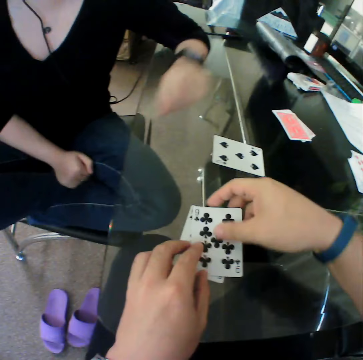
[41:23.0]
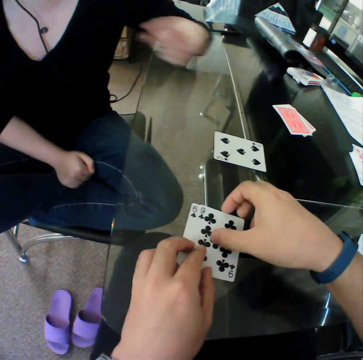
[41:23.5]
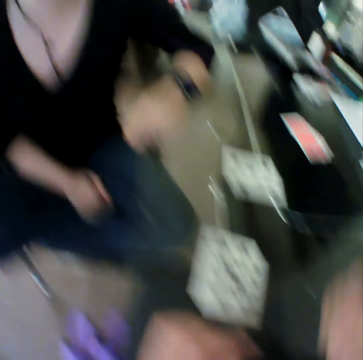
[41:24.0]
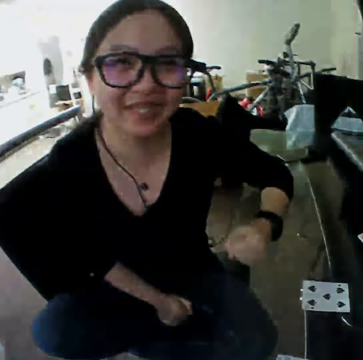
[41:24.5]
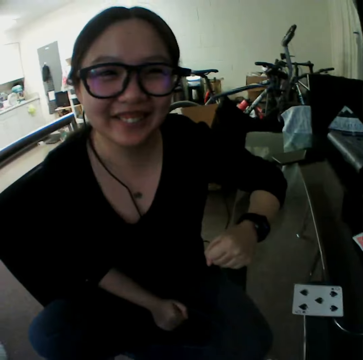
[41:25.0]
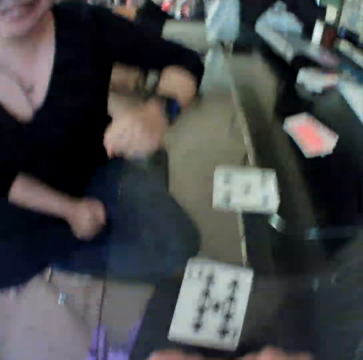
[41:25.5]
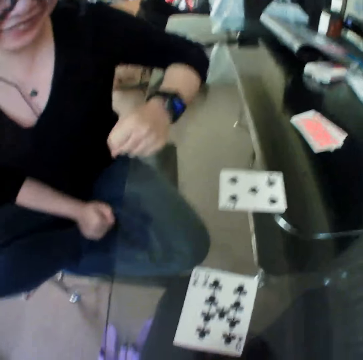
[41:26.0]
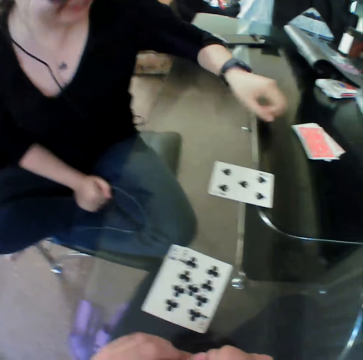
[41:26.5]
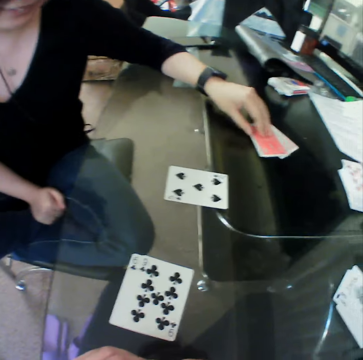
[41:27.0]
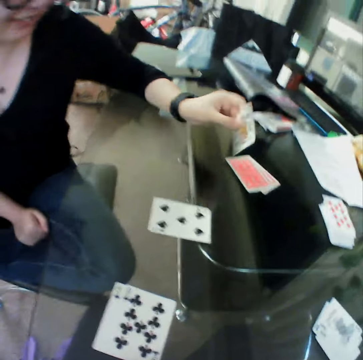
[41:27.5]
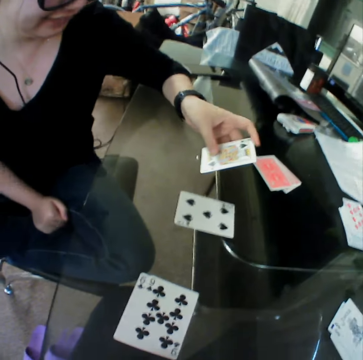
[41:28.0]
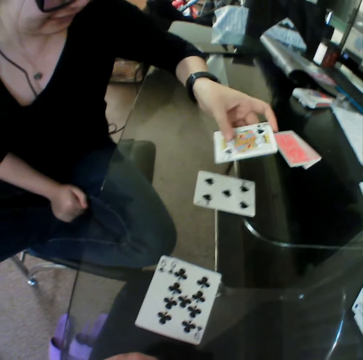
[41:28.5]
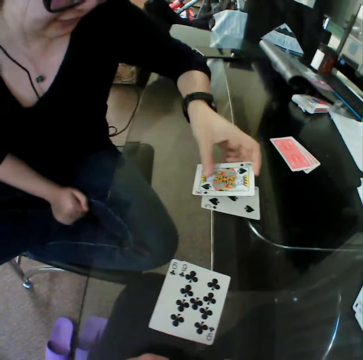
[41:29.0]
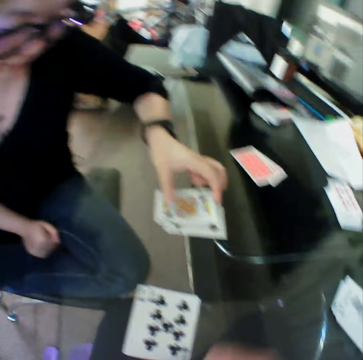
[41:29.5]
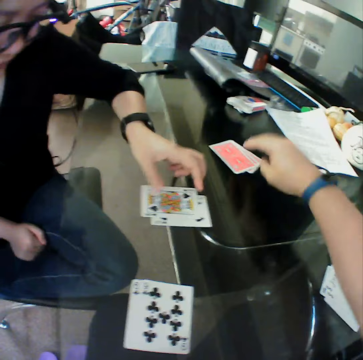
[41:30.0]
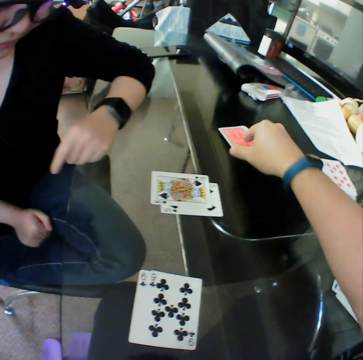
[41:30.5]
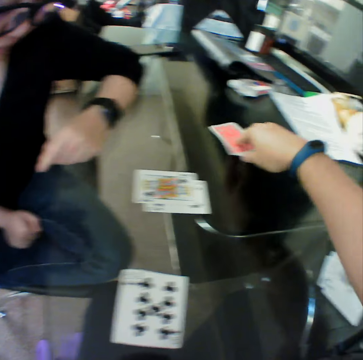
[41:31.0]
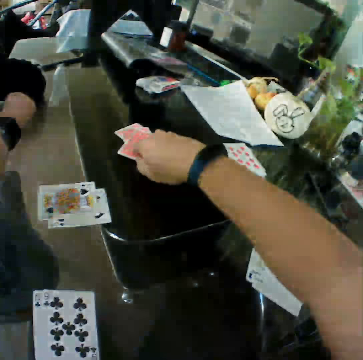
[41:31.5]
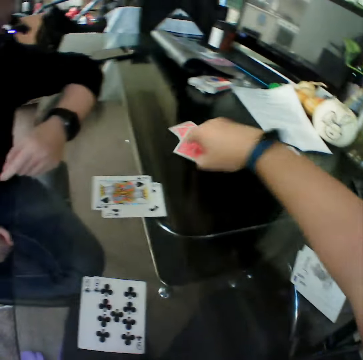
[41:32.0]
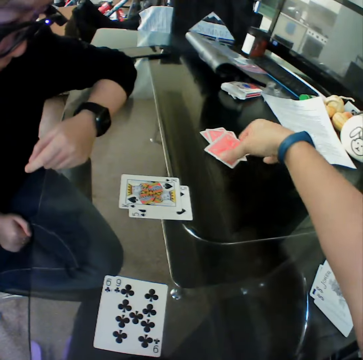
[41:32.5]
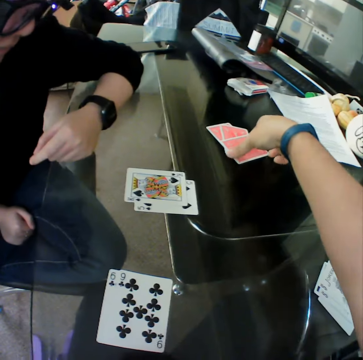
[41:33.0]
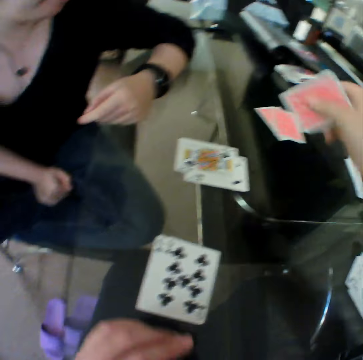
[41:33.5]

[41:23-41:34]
The camera wearer drops the card on the table. The woman picks a card from the table. The woman drops the card on the table. The camera wearer picks a card from the table.

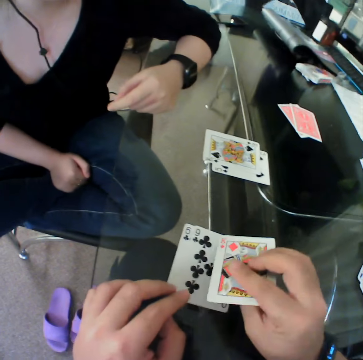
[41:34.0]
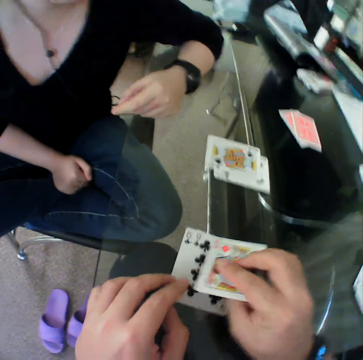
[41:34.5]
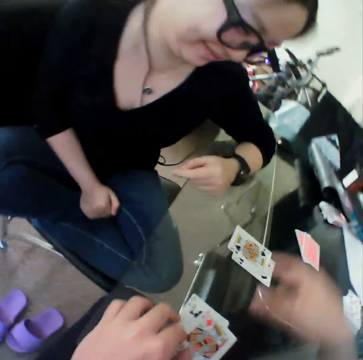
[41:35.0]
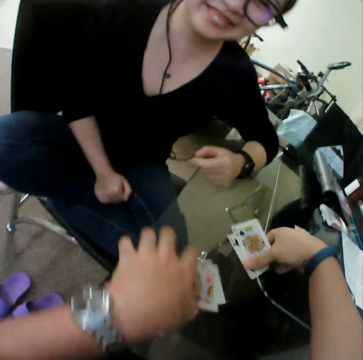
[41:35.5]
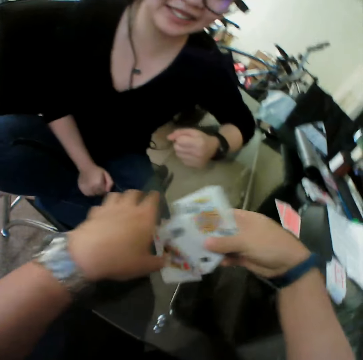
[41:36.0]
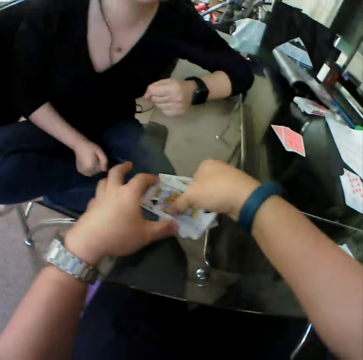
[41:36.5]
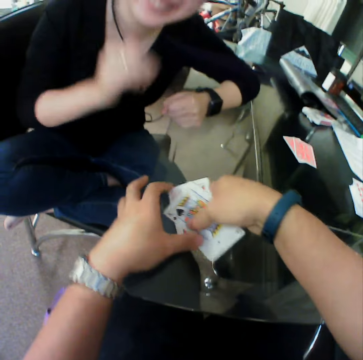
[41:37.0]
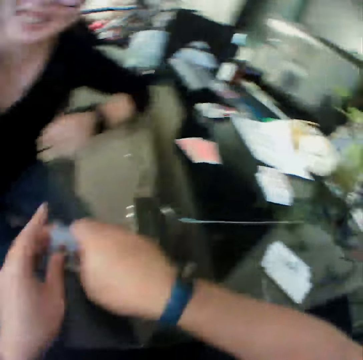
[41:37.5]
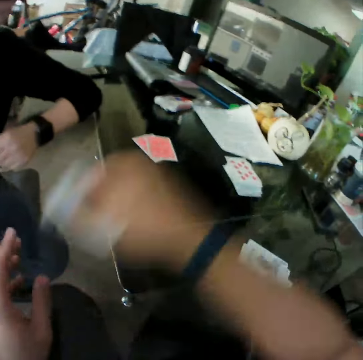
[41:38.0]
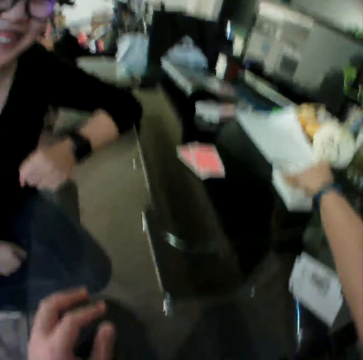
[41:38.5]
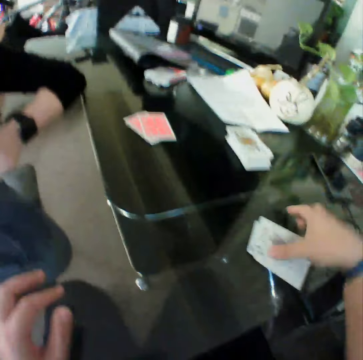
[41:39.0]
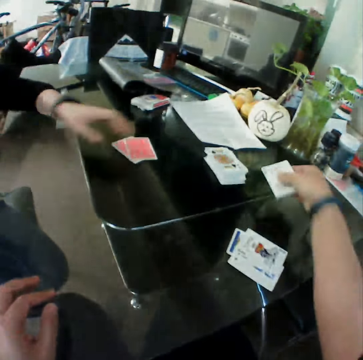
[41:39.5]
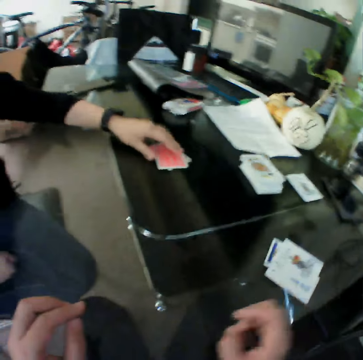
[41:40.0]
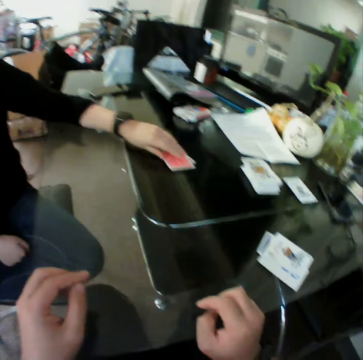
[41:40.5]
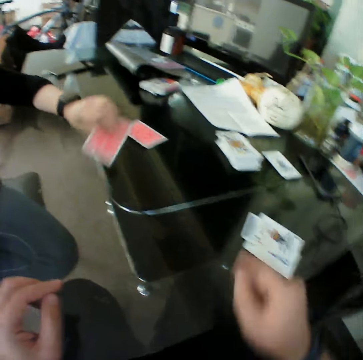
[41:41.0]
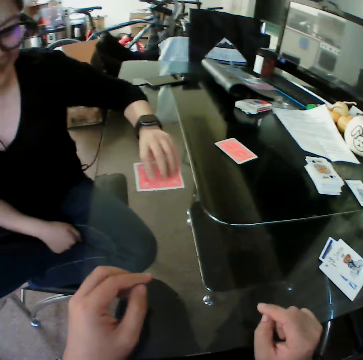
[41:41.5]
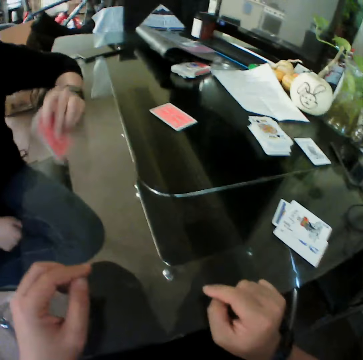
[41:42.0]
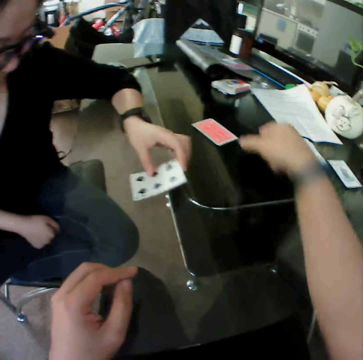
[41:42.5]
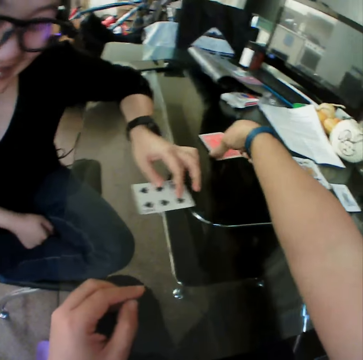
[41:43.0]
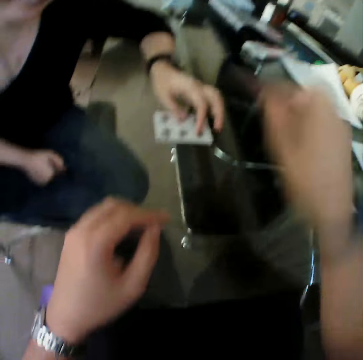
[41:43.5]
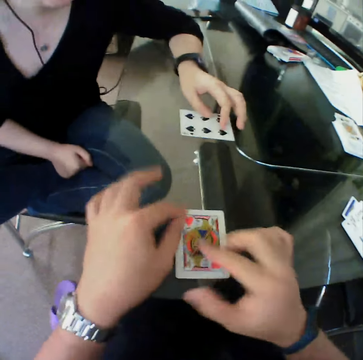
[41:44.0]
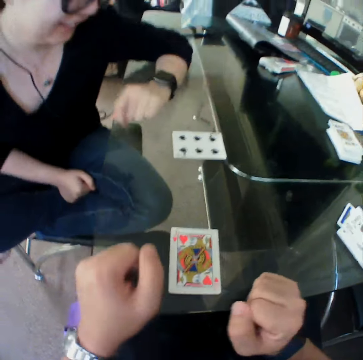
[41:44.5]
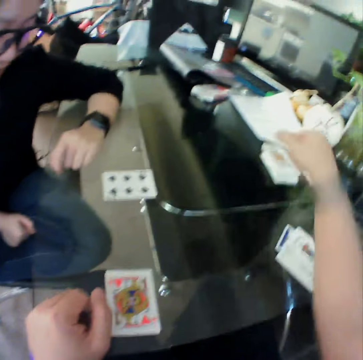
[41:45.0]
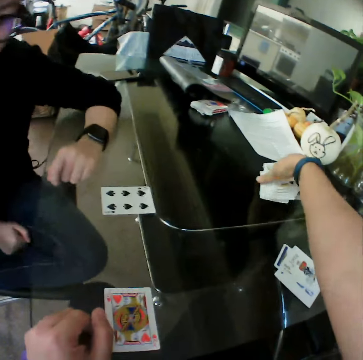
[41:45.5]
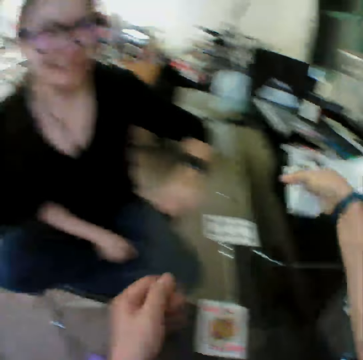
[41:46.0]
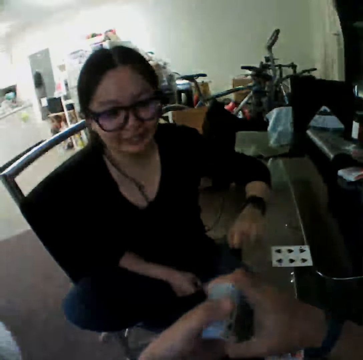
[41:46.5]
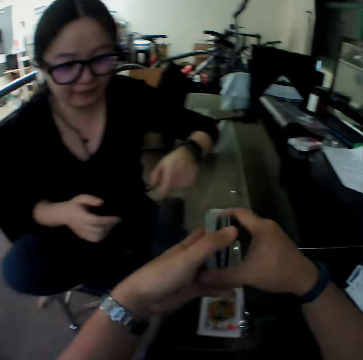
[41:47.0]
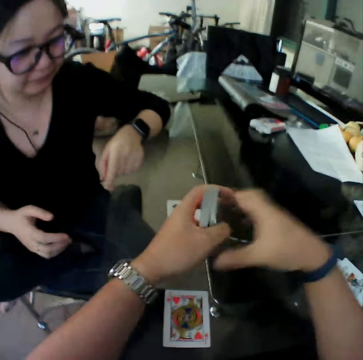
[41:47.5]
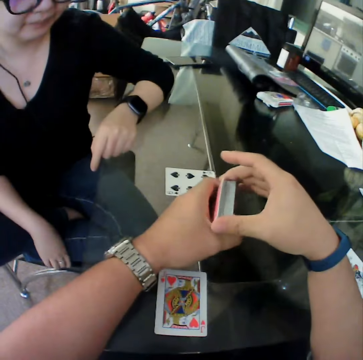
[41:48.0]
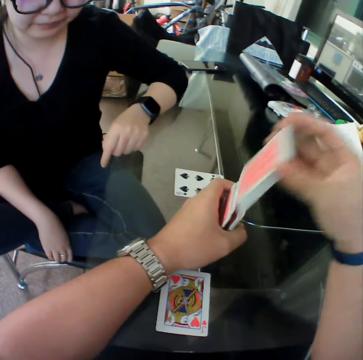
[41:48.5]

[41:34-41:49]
The camera wearer drops the card on the table. He picks the cards from the table with his right hand. He drops the cards on the cards on the table. He picks the cards from the table. He drops the cards on the table. He picks a card from the table. He drops the card on the table. The woman picks a card from the table. The woman drops the card on the table. The camera wearer picks a card from the table. He drops the card on the table. He picks the cards from the table. He shuffles the cards.

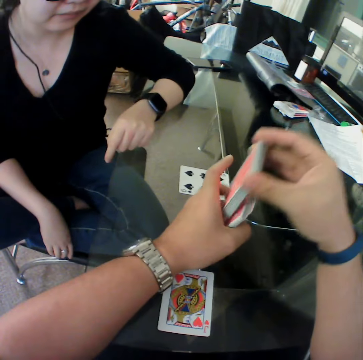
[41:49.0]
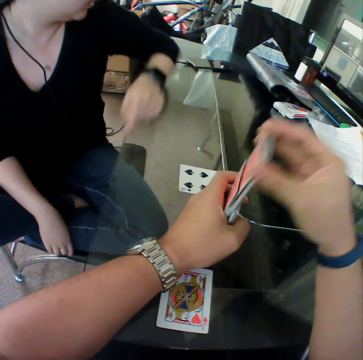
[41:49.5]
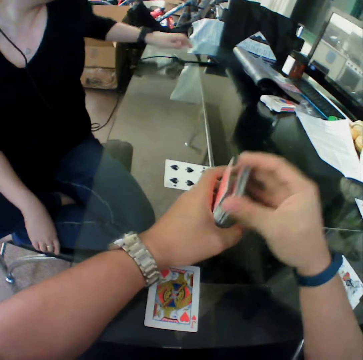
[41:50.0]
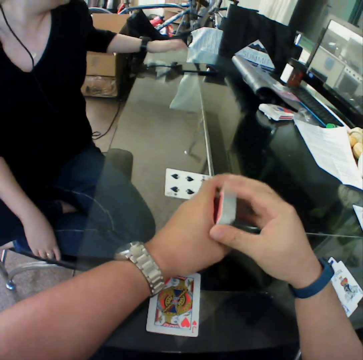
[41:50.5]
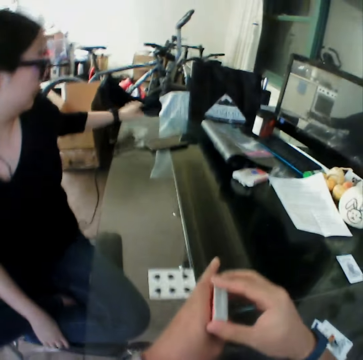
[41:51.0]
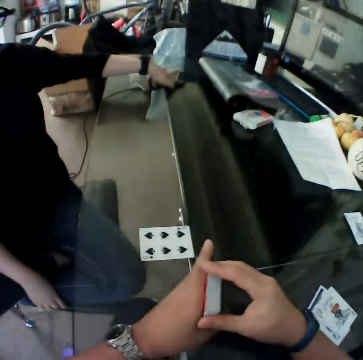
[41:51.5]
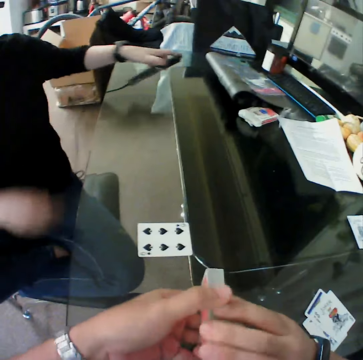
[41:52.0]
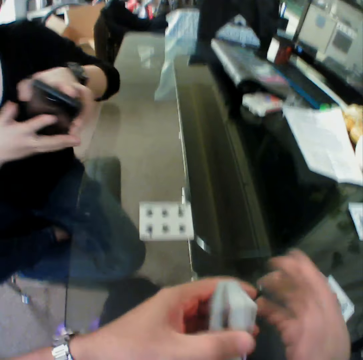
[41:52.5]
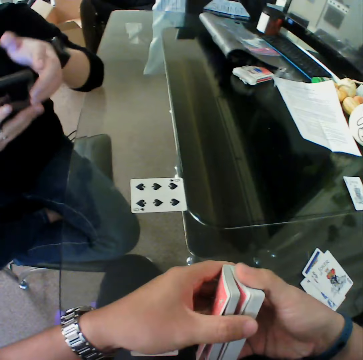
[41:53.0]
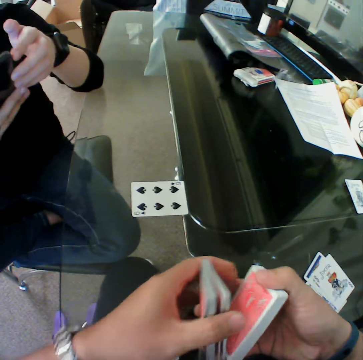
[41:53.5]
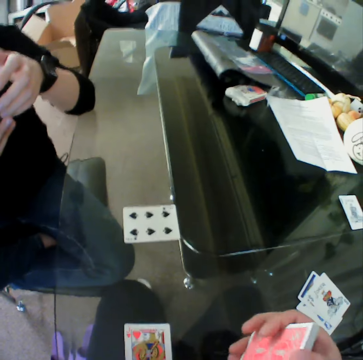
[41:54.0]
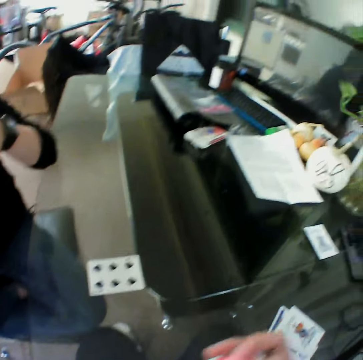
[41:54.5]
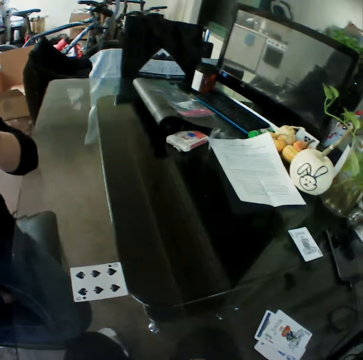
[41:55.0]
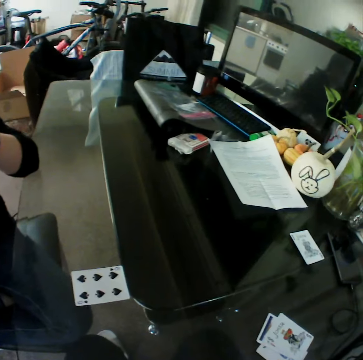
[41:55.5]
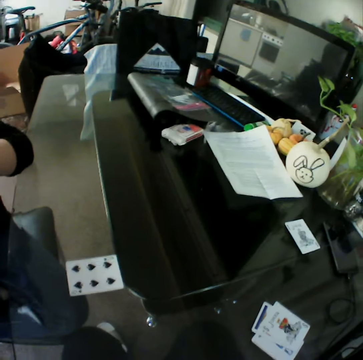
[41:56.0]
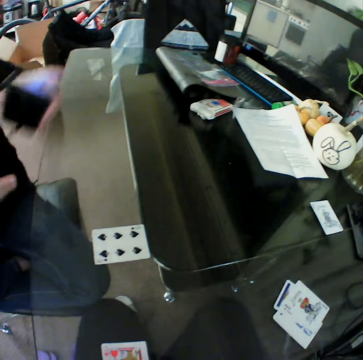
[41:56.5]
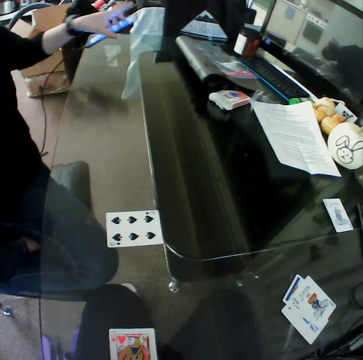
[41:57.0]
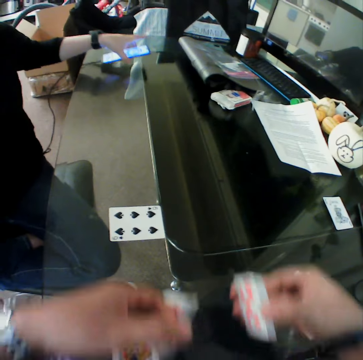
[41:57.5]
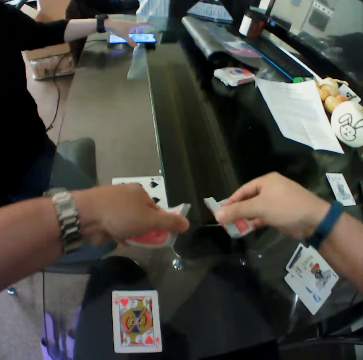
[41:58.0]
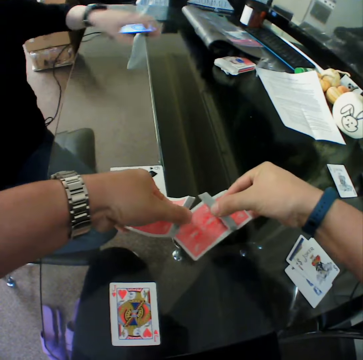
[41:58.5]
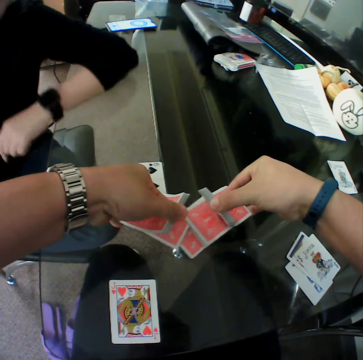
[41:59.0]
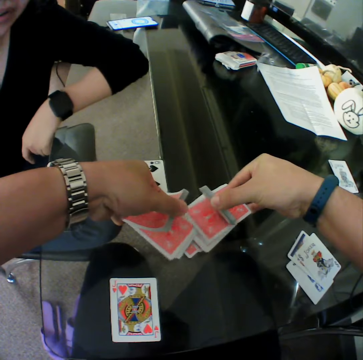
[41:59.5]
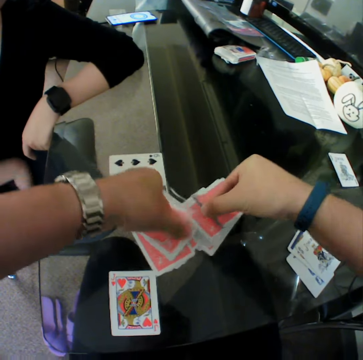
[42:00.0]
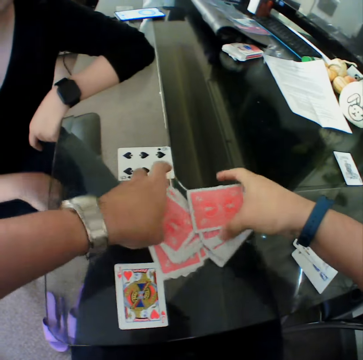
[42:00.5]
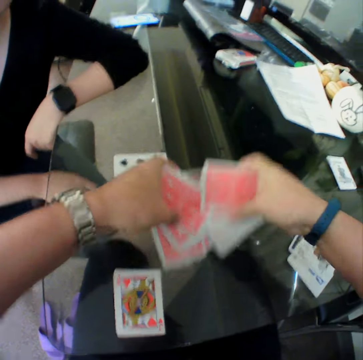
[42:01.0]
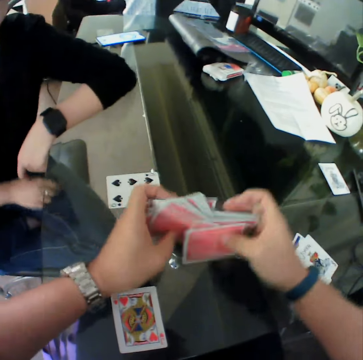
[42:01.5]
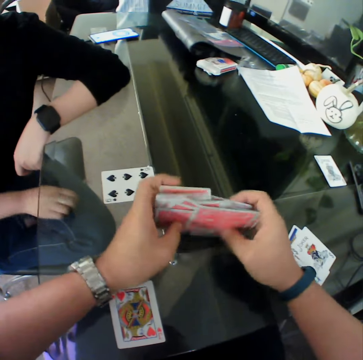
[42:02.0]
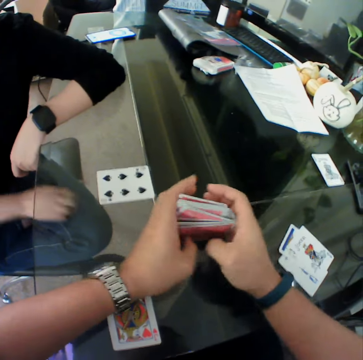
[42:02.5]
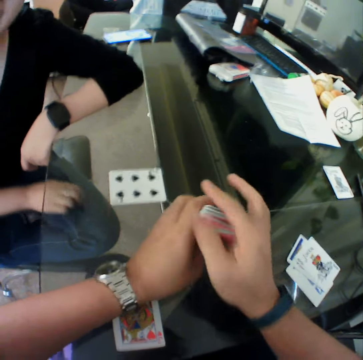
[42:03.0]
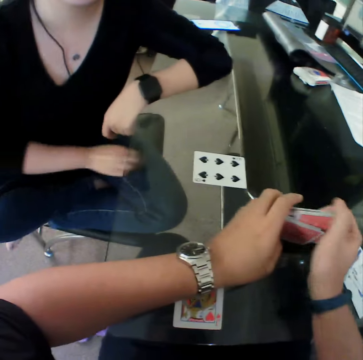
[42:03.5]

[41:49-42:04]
The camera wearer mixes a card. A woman touches a phone on the table. The woman picks the phone from the table. The woman presses the phone. The woman drops the phone on the table. The camera wearer mixes the card.
